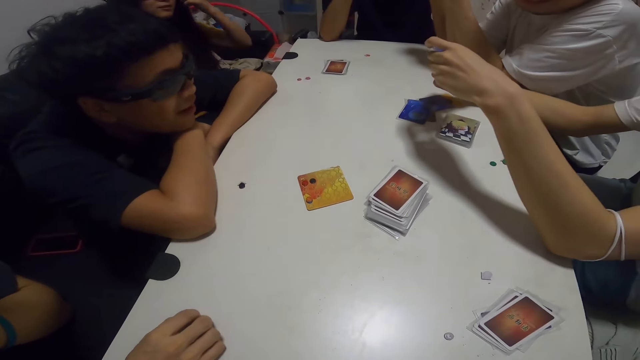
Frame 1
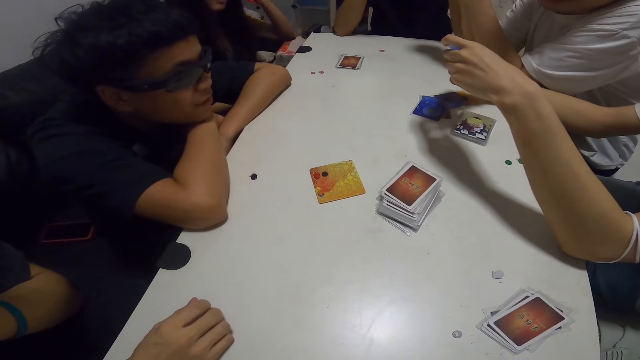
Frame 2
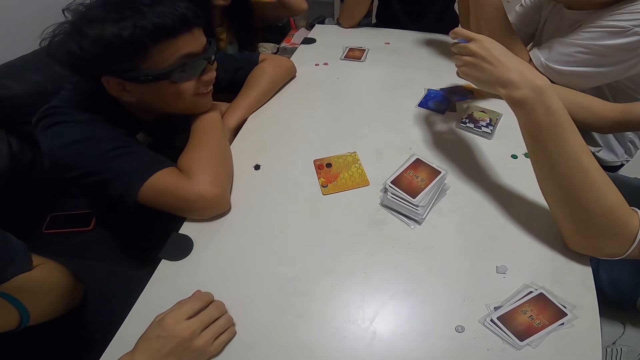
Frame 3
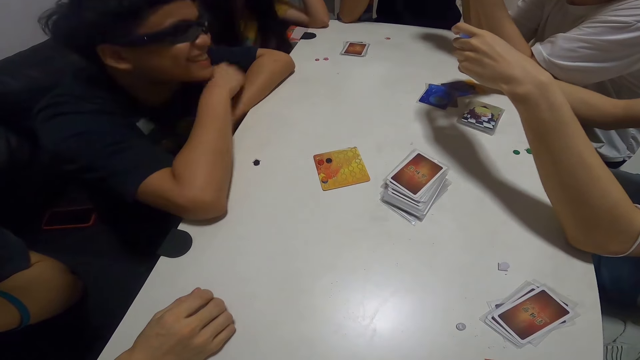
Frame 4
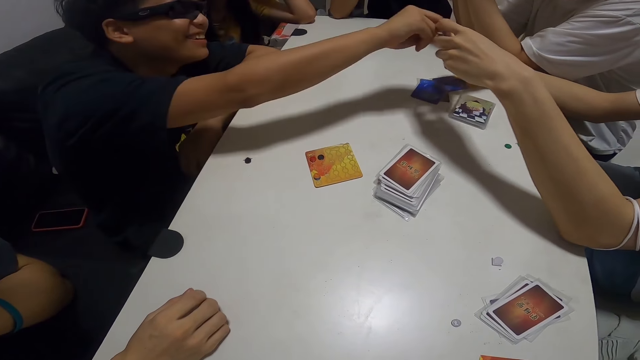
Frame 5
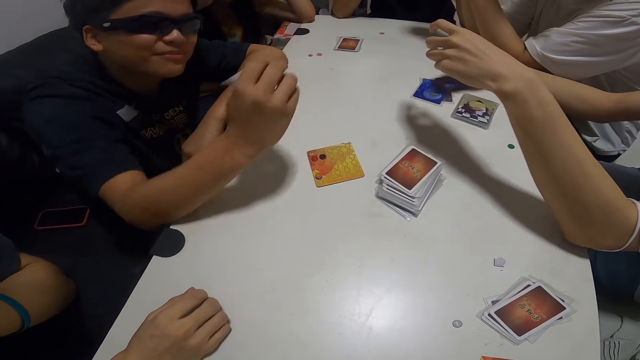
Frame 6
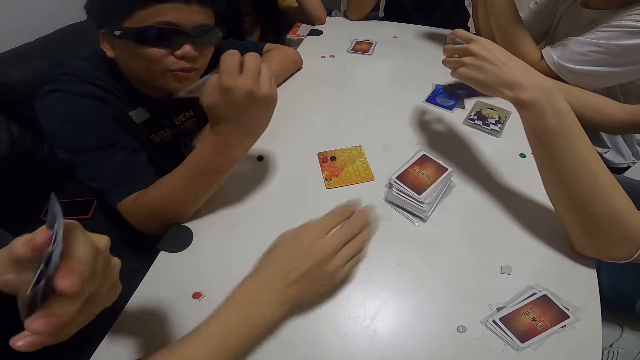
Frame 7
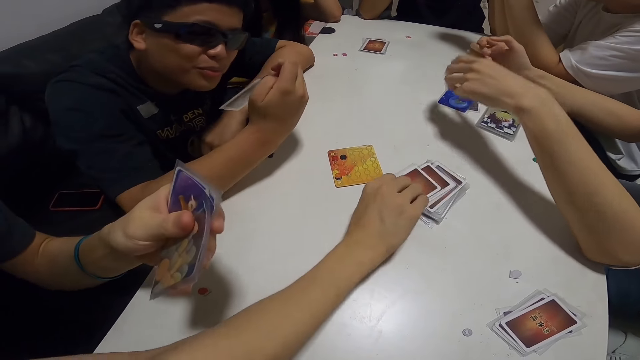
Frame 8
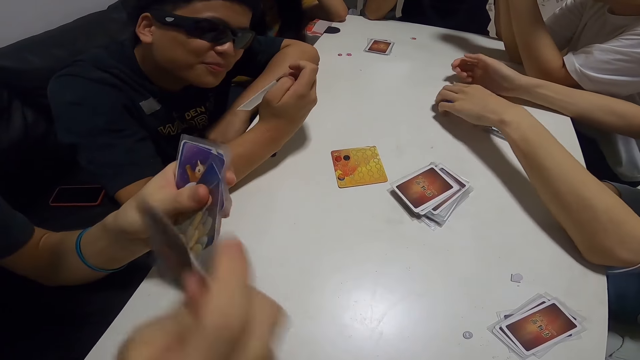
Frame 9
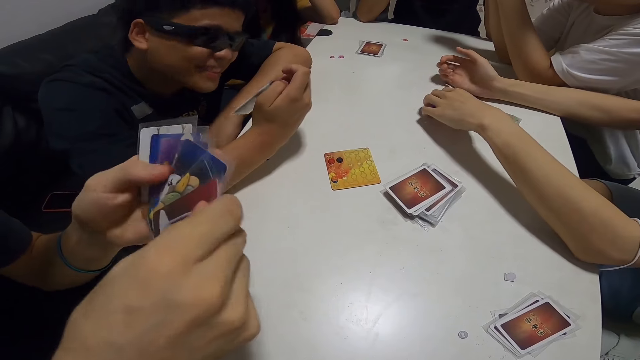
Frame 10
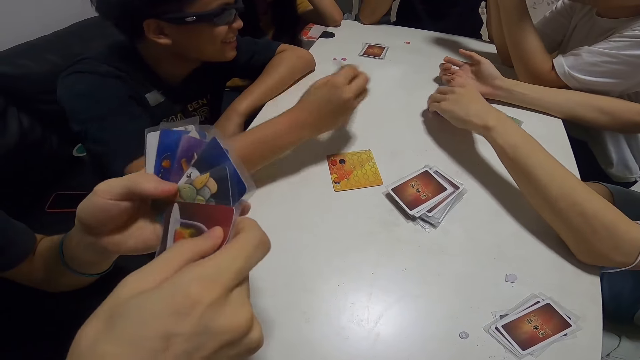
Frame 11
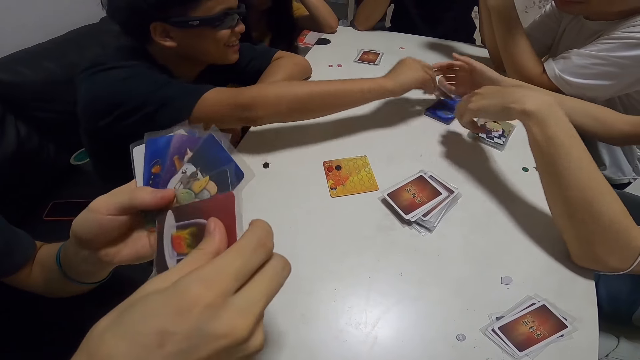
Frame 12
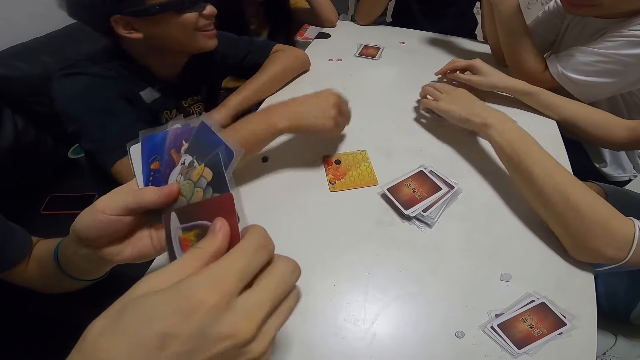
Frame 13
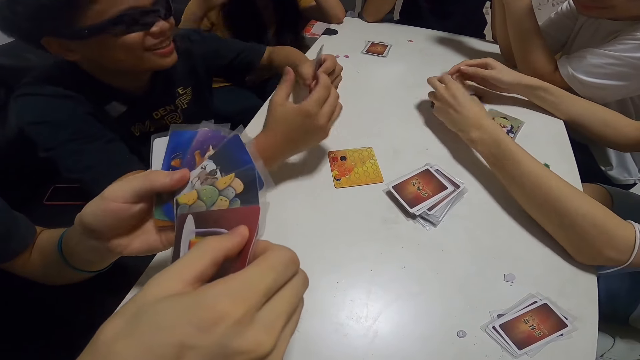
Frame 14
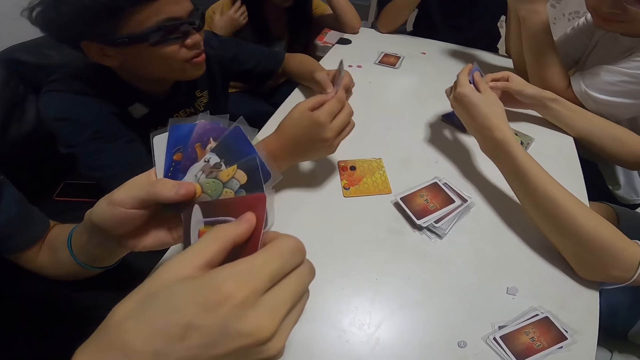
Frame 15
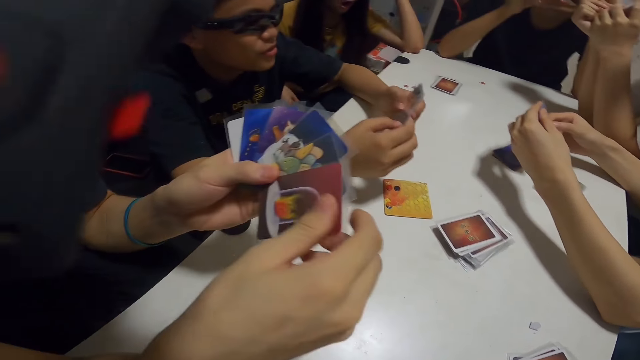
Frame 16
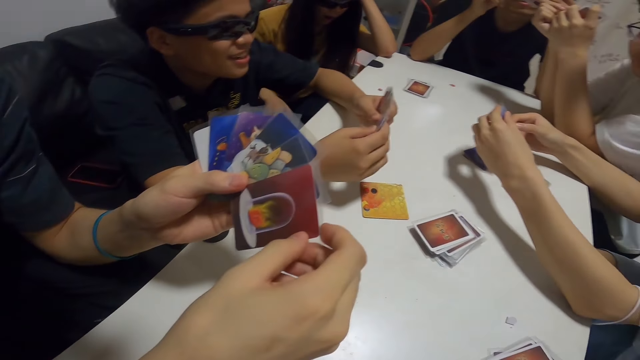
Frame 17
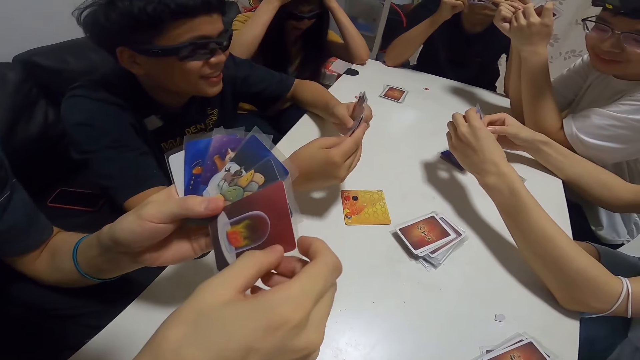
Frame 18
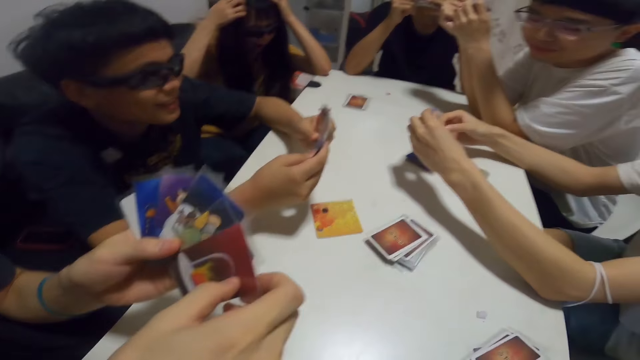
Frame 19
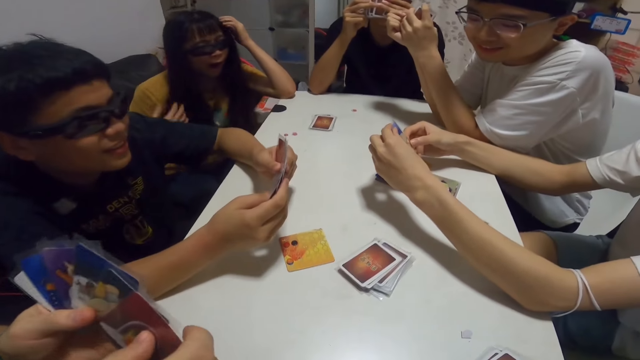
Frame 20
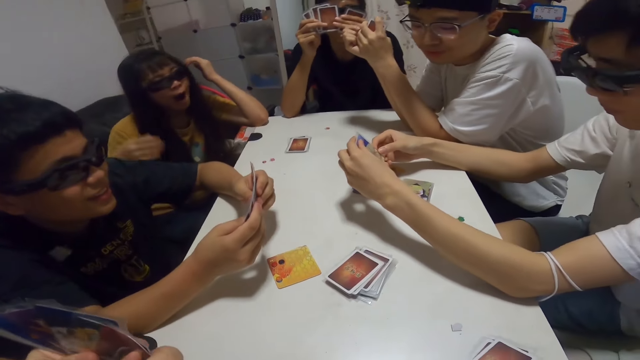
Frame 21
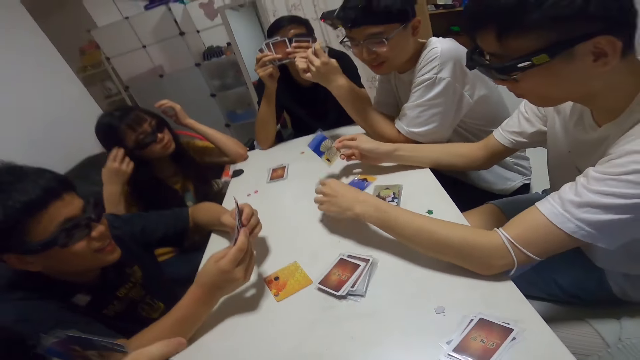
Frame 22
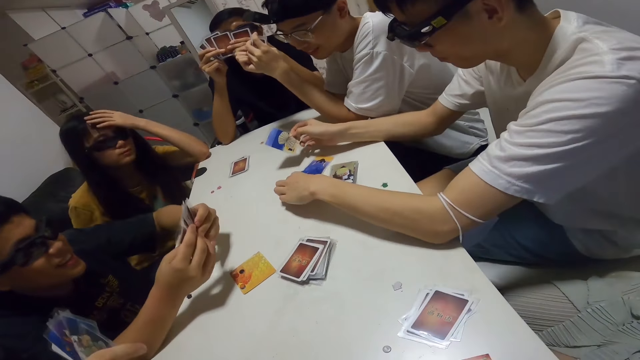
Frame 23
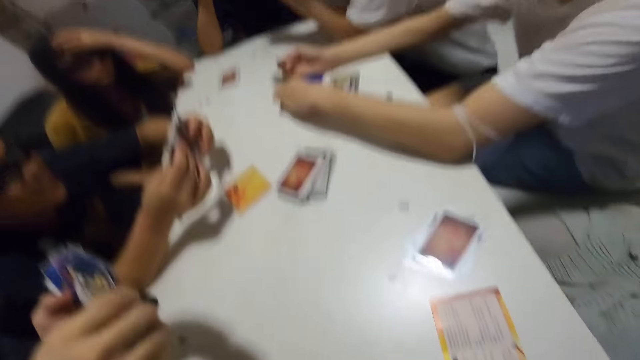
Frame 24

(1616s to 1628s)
A man looks at a card with another man. A third man arranges his cards.

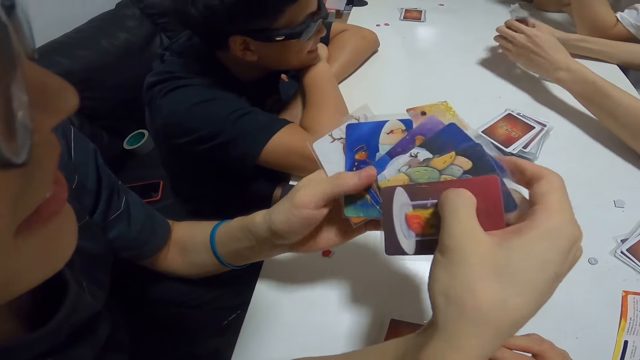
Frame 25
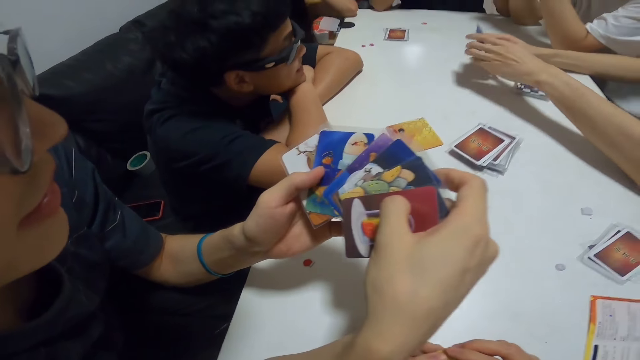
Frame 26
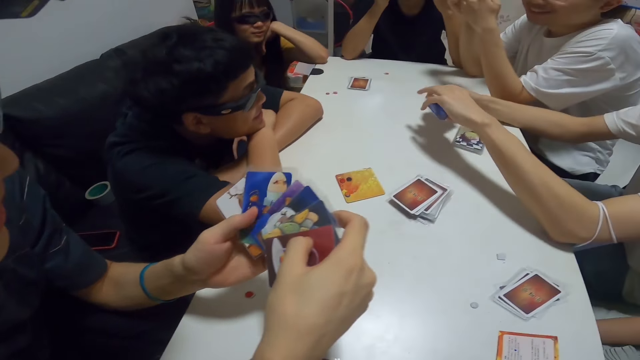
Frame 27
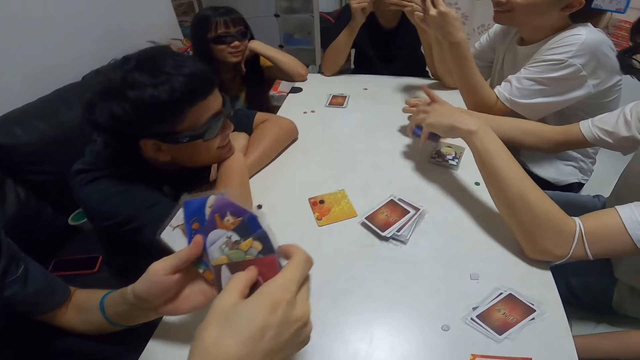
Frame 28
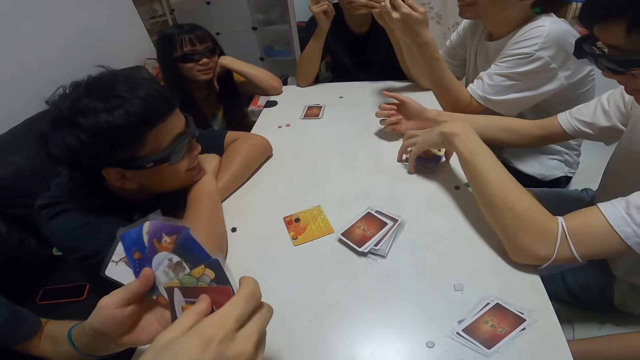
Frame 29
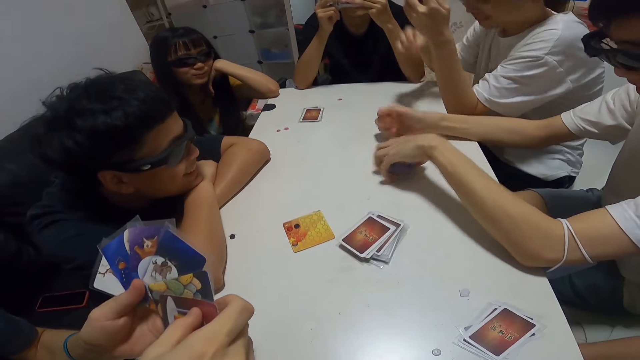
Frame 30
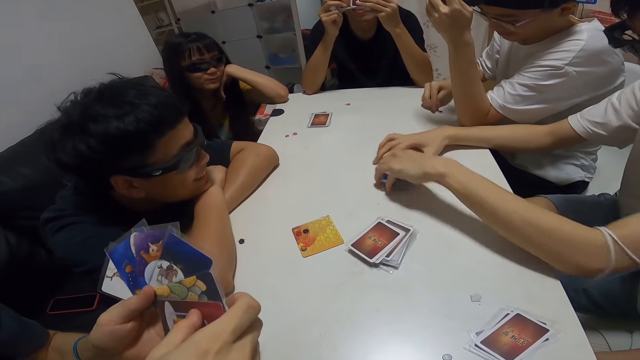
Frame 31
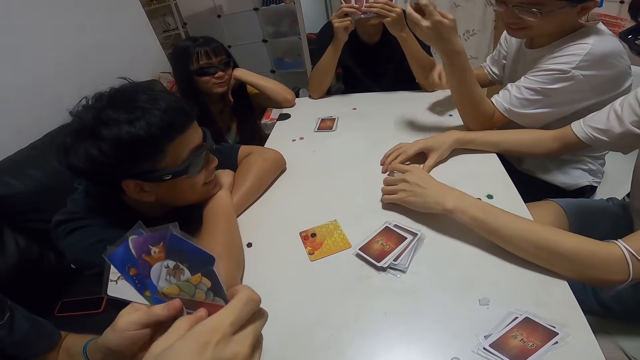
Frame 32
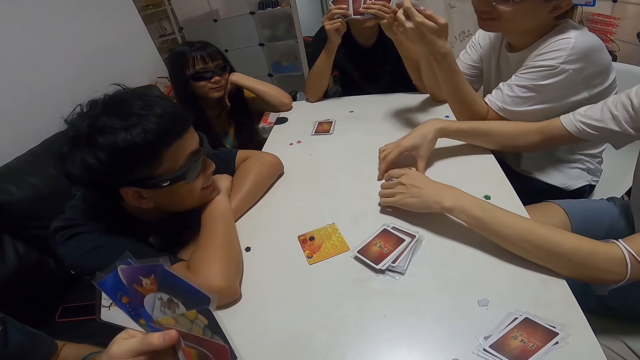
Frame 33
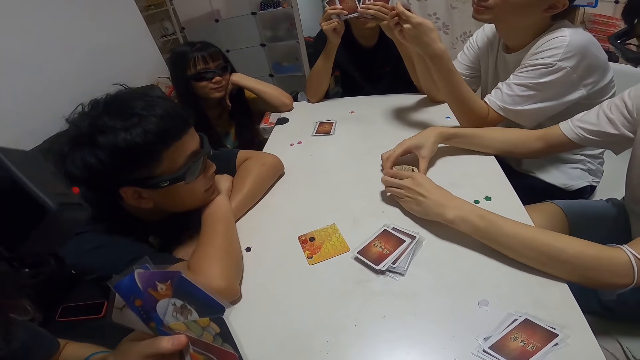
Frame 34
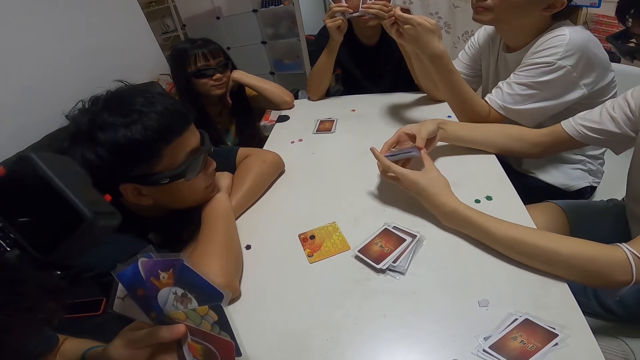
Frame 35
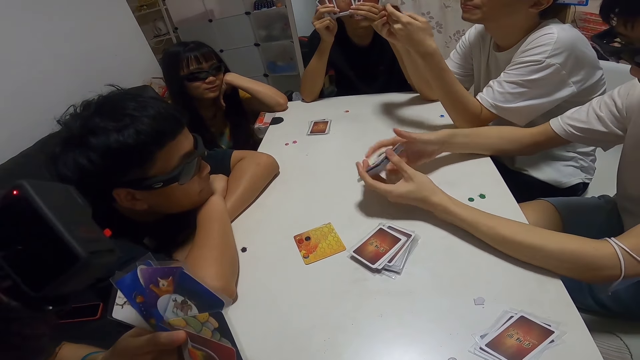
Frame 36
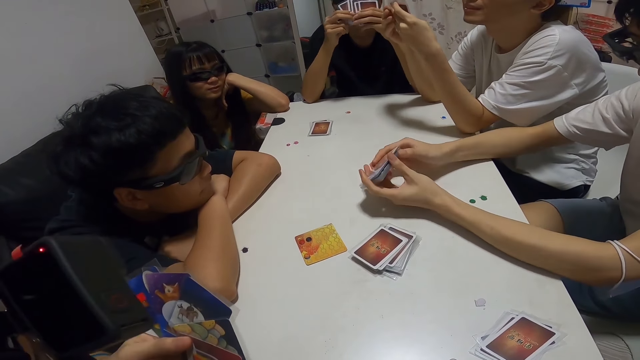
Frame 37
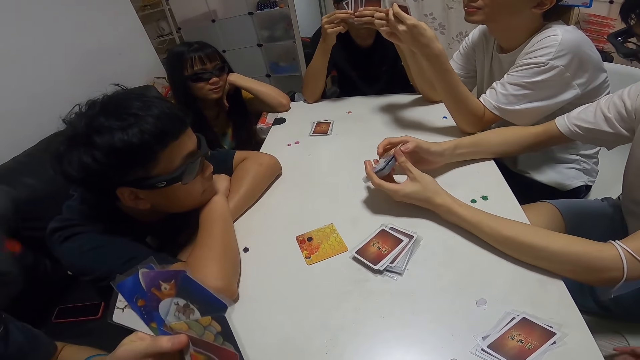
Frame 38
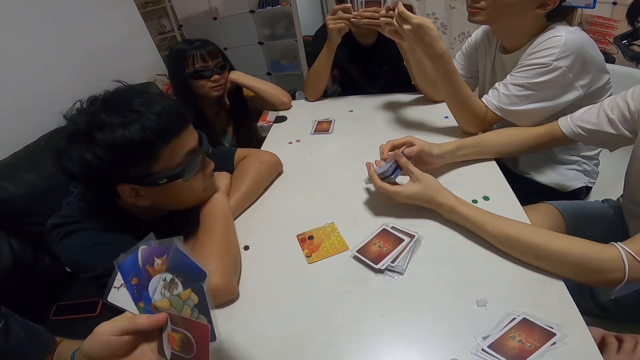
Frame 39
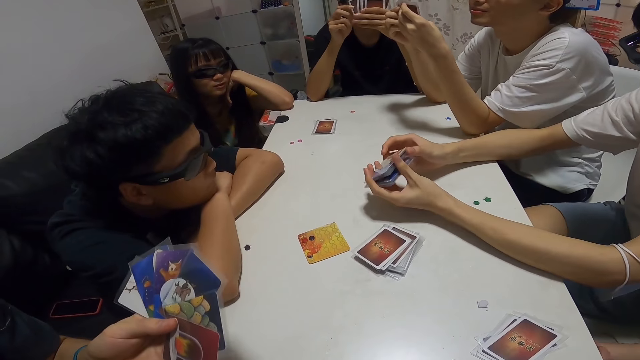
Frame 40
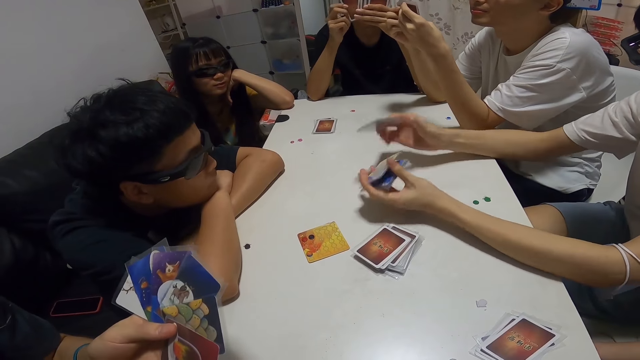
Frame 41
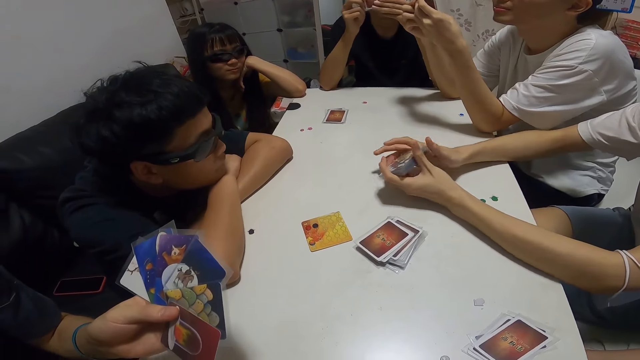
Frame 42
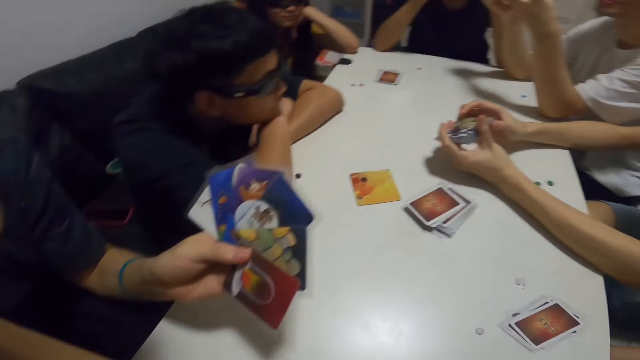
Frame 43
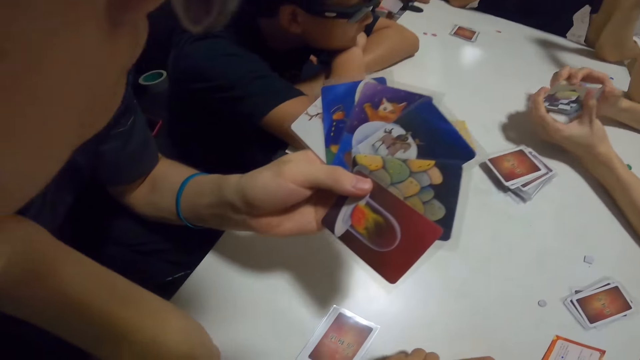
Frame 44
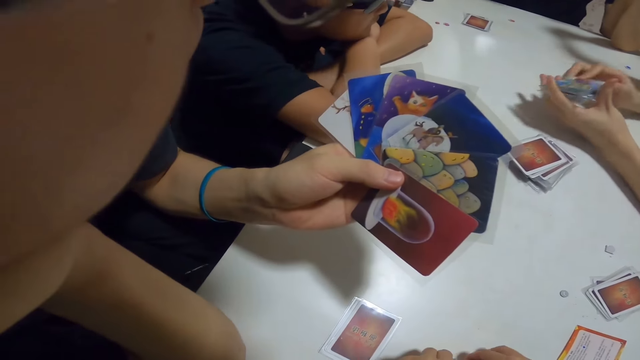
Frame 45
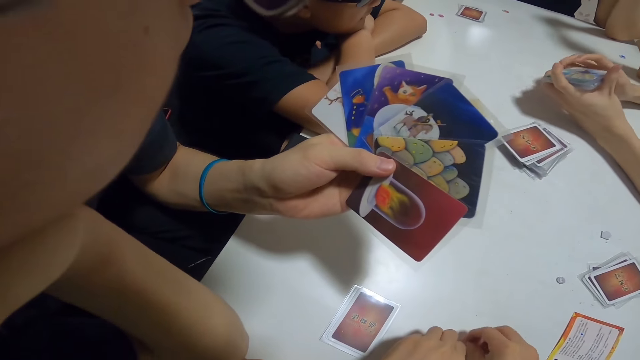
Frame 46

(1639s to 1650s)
A man adjusts the camera. Another man places the set of cards on a set of cards. The second man moves the pile of cards on the table. A third man places a blue paper on the table. The third man checks through his cards. A fourth man aligns the cards. The second man shuffles the cards. The camera wearer touches the yellow paper on the table.
